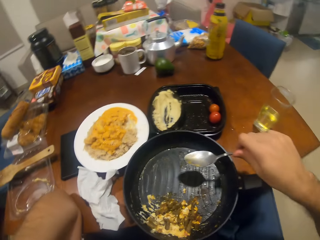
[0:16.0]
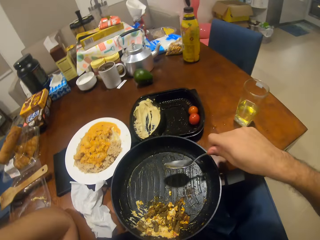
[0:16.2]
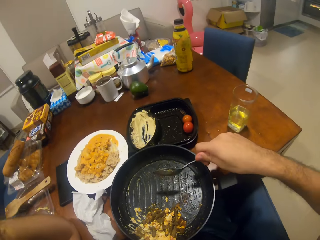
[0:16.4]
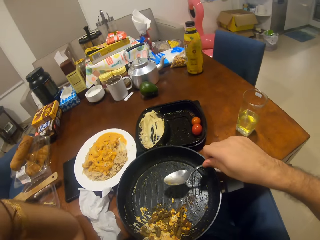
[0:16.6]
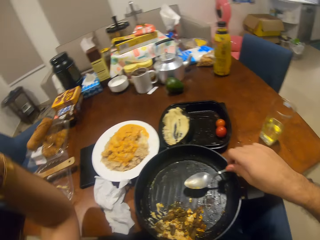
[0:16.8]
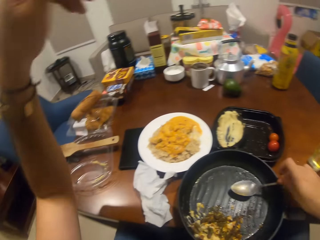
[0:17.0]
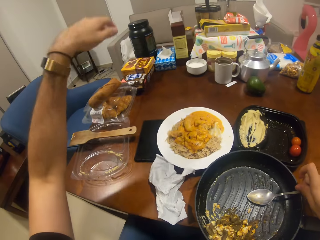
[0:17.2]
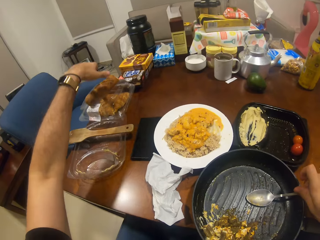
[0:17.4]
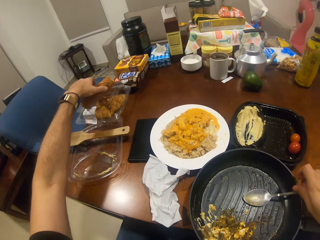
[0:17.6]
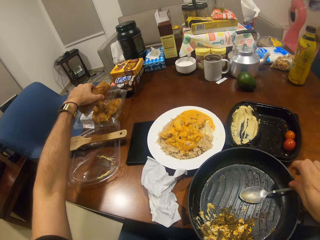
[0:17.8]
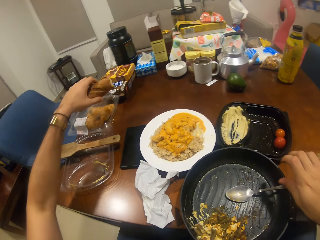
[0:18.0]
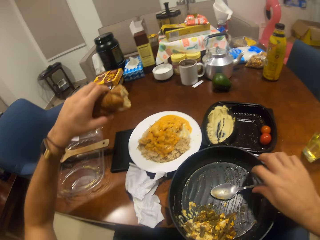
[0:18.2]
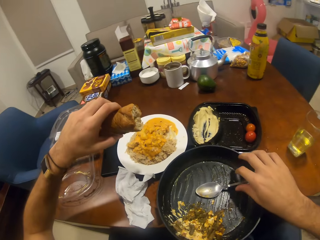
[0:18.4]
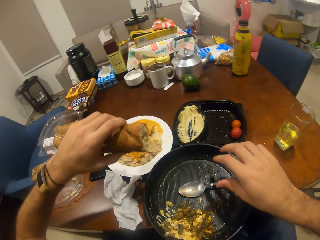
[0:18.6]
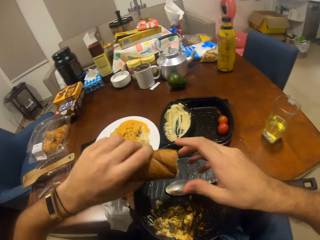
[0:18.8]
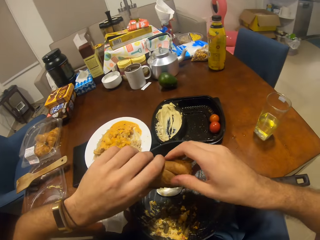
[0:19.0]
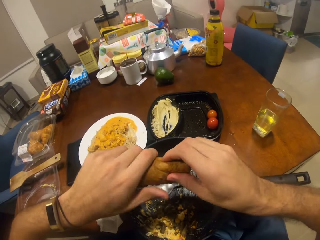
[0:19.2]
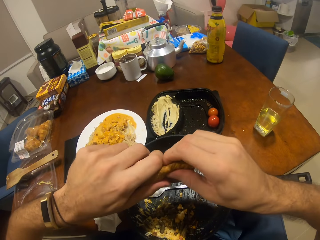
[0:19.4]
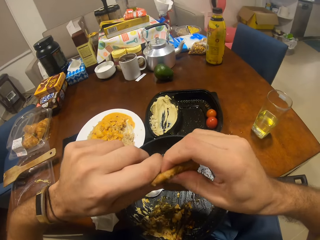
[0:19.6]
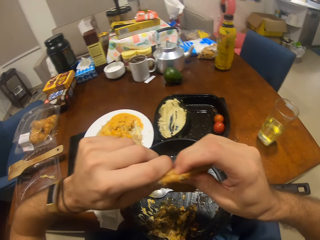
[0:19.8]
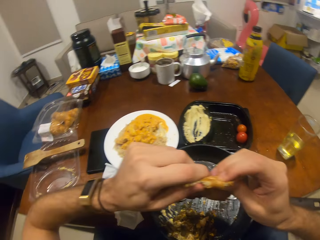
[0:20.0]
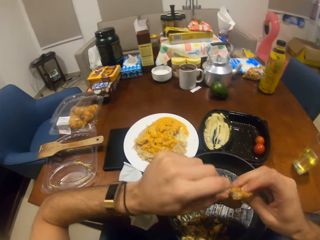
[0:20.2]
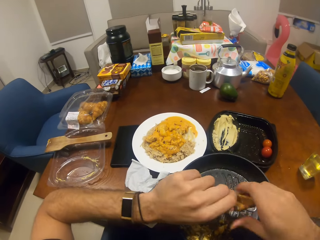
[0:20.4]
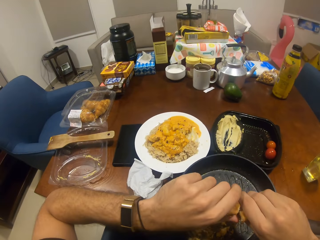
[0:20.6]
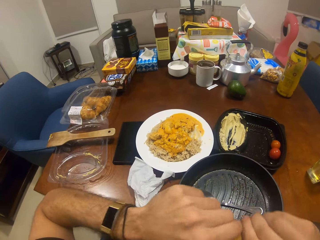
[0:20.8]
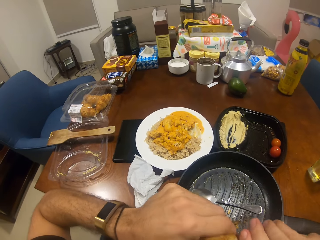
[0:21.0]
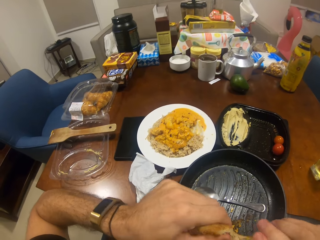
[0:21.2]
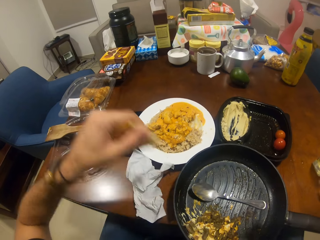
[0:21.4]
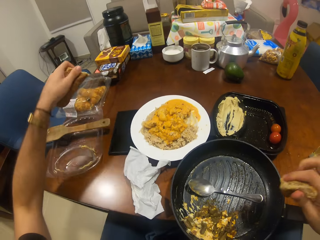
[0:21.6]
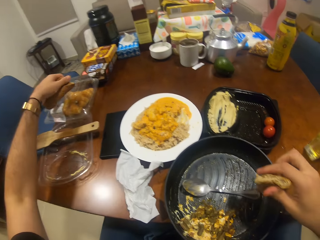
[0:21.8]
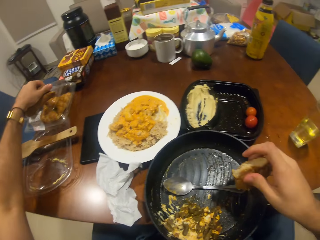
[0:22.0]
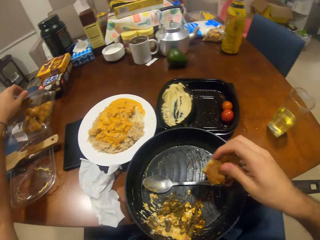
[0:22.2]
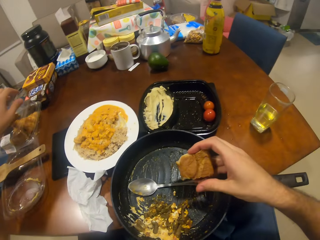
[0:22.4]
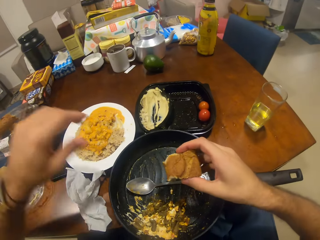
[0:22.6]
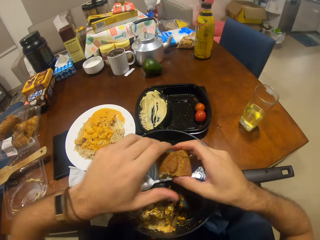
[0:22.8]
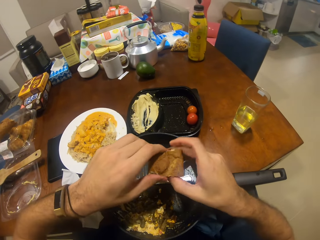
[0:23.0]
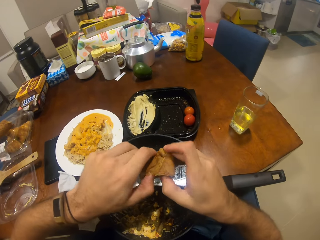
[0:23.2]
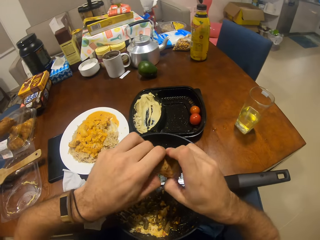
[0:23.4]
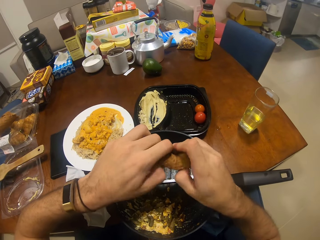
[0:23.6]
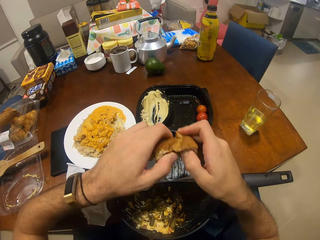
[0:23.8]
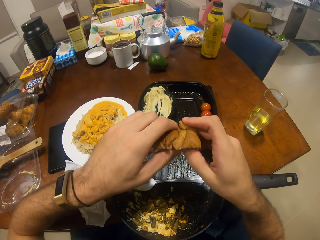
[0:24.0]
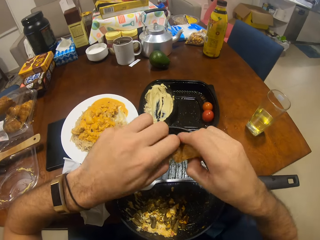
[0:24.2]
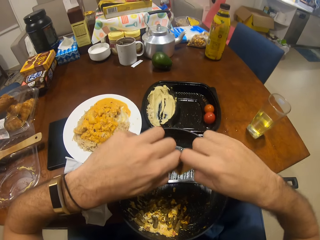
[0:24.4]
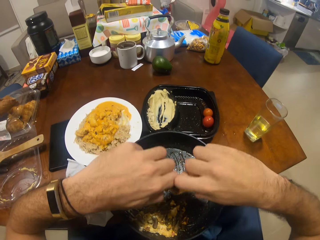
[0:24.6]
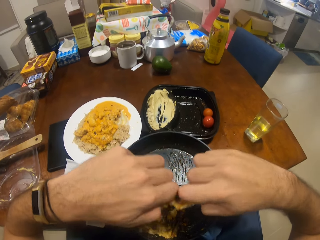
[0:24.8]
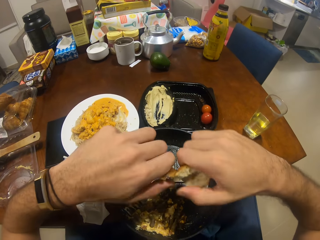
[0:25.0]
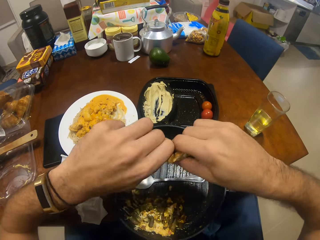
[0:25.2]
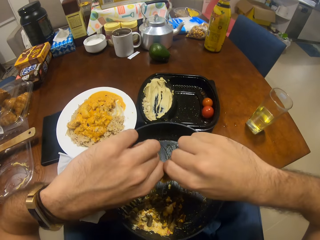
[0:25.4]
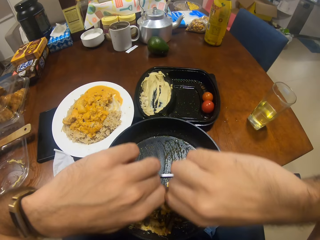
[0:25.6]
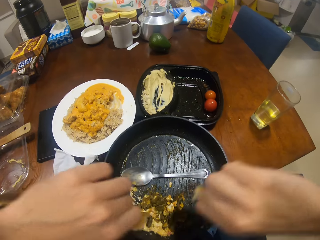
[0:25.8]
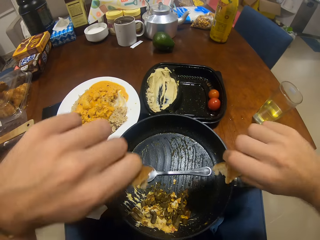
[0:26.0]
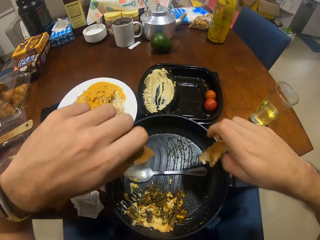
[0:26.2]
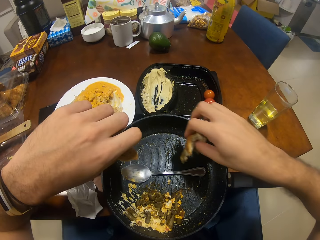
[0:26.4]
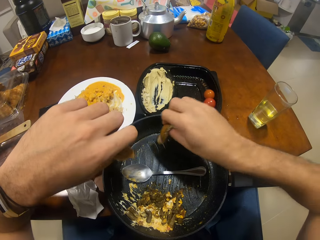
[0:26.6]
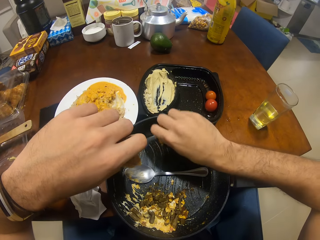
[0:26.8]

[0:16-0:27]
The camera wearer picks up the bread. They cut the bread. They break the bread. They put back the bread. They cut the bread.

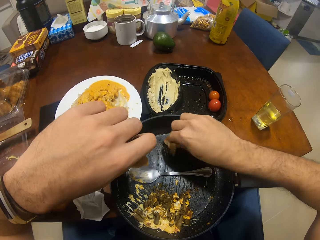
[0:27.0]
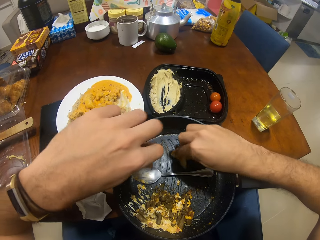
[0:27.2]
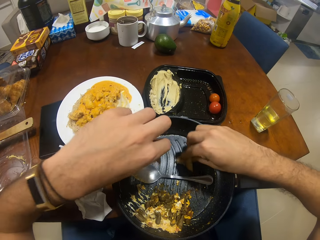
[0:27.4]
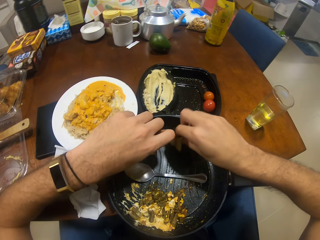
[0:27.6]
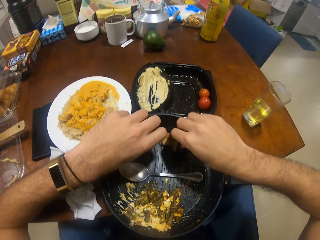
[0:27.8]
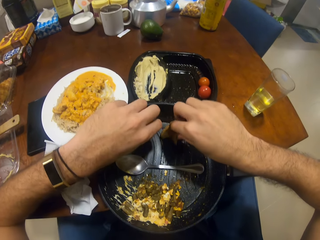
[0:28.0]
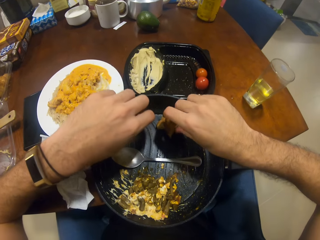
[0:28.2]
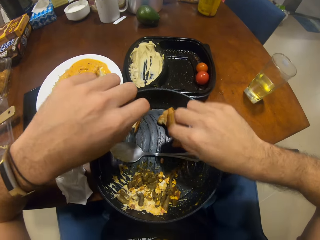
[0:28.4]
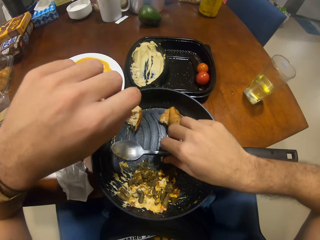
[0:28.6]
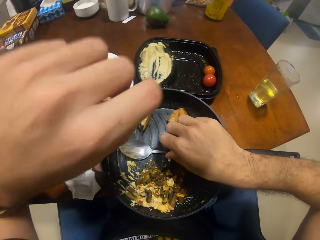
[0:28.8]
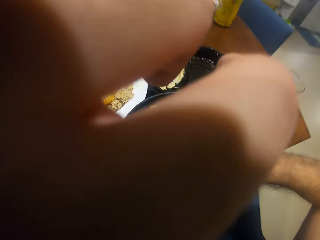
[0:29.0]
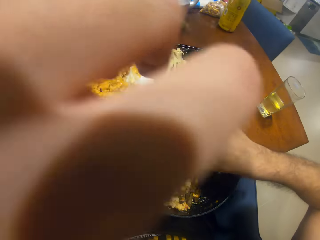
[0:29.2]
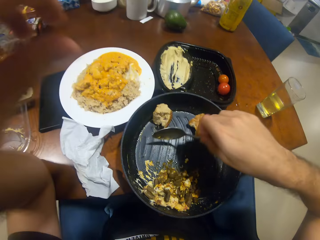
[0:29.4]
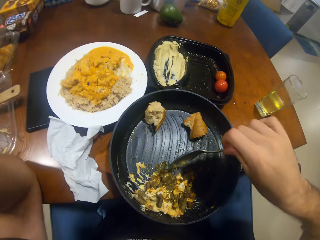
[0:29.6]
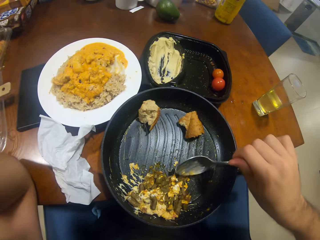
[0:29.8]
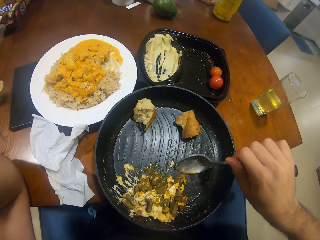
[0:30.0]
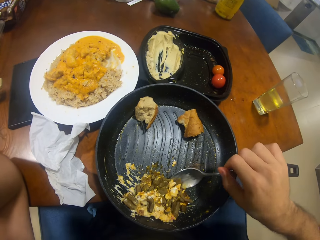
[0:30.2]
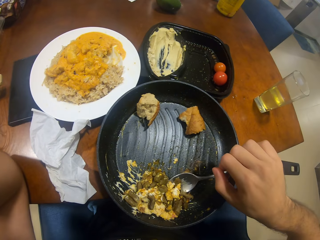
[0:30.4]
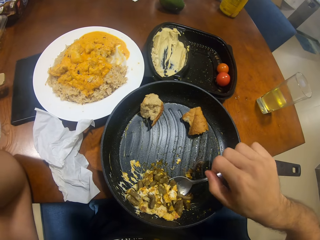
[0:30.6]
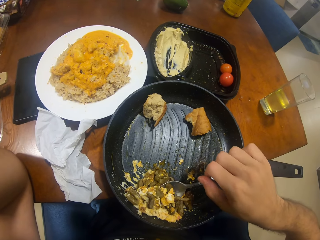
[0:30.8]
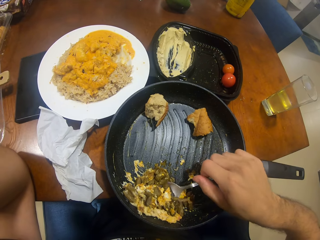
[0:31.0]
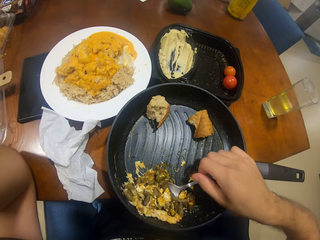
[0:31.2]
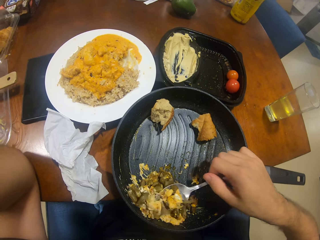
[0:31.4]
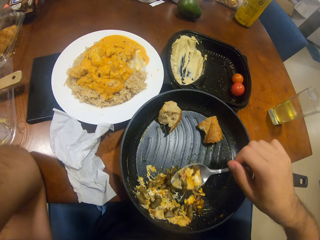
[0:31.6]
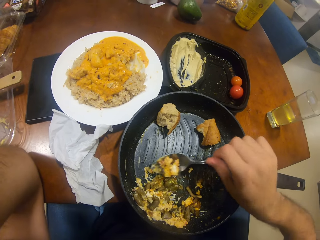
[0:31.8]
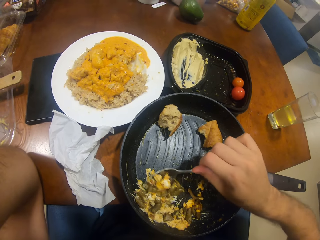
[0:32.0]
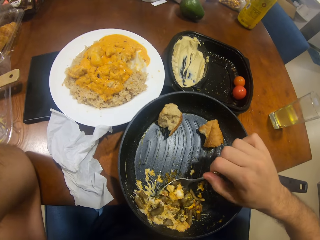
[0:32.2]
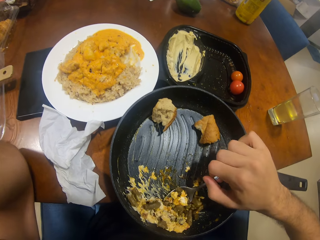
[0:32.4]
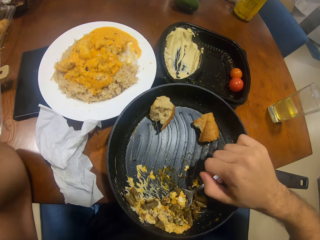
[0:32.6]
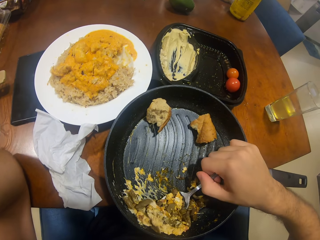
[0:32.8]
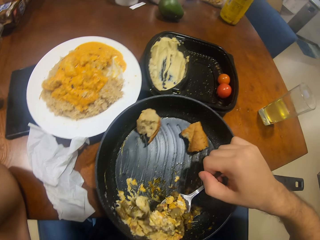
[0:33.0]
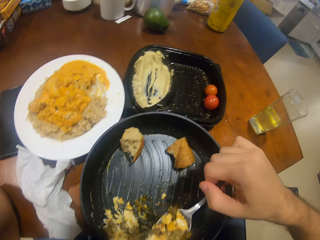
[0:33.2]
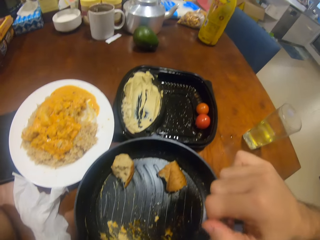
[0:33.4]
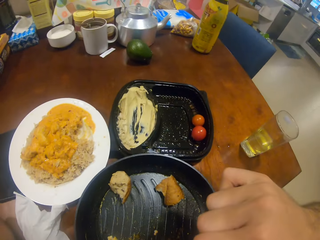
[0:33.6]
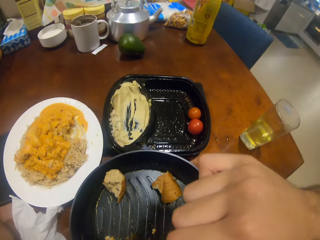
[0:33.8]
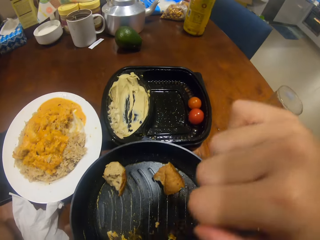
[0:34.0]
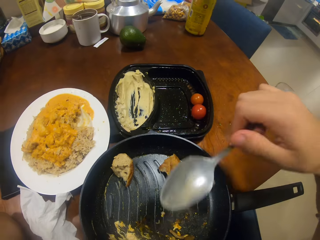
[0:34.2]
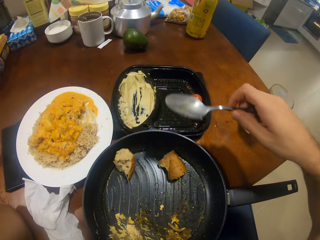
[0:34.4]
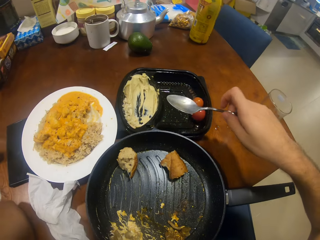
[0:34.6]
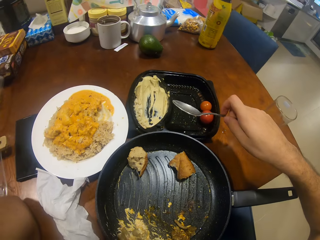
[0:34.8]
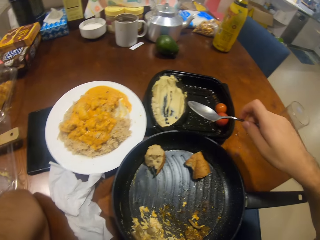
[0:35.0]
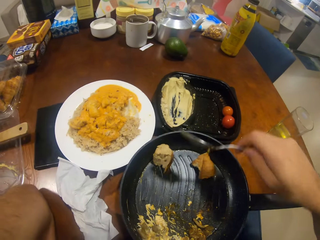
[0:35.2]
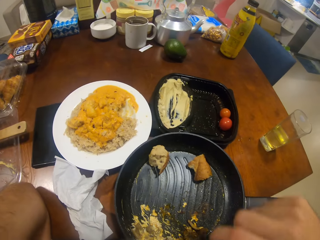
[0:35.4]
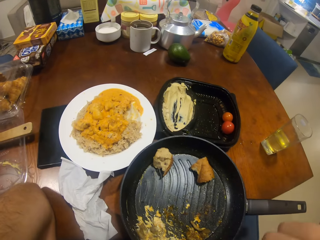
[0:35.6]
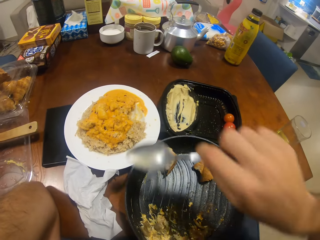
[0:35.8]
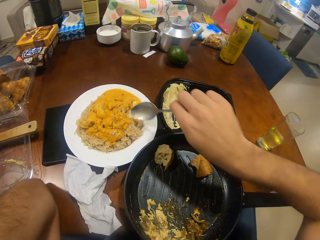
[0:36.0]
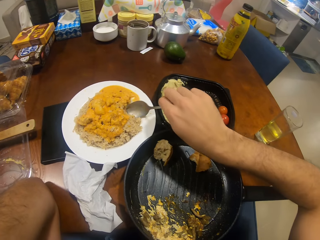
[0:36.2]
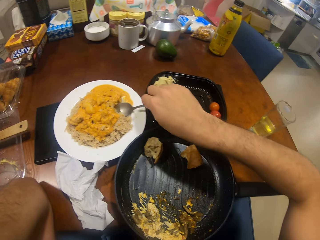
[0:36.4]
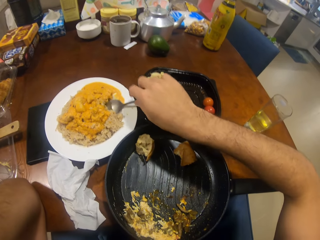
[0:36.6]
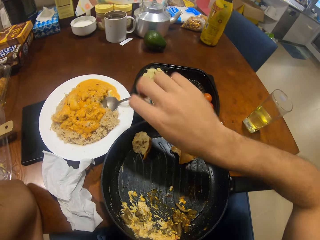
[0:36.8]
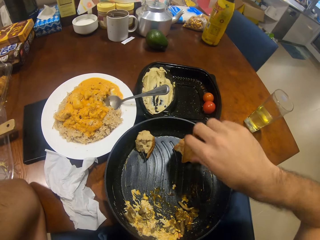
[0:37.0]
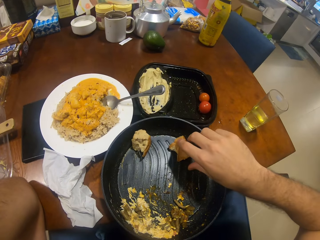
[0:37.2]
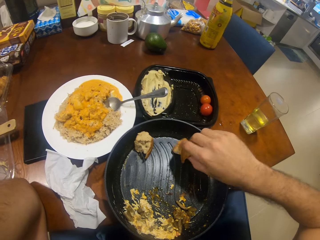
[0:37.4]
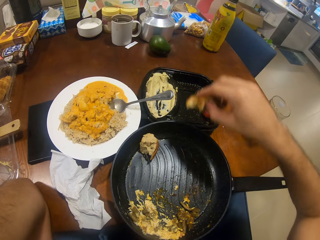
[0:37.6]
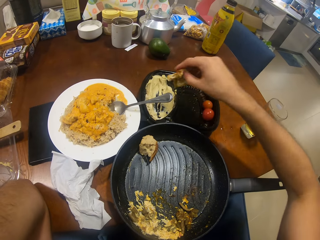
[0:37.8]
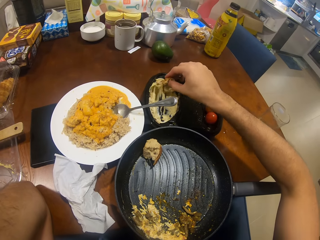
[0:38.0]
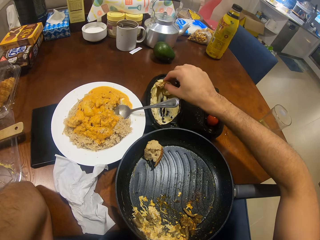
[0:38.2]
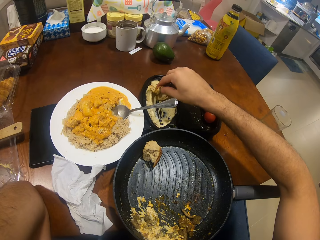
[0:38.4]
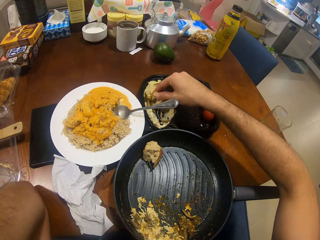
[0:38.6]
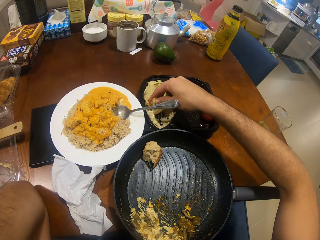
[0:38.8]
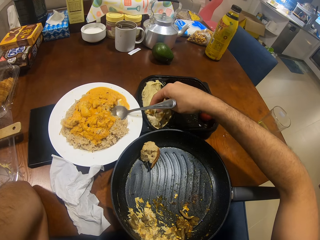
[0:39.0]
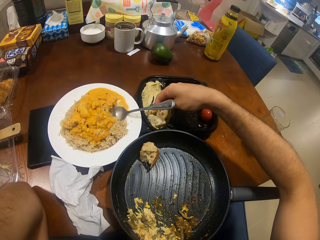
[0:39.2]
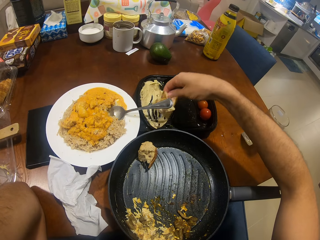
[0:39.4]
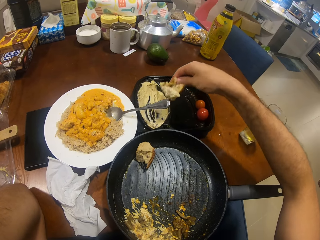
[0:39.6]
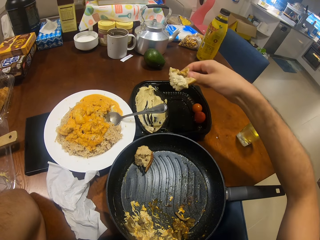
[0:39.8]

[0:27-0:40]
The camera wearer puts the bread in the frying pan. He wipes his face. He scoops the food with the spoon. He eats the food. He puts the spoon in the plate. He picks up the bread. He puts the bread on the butter. He puts the bread in the sauce.
